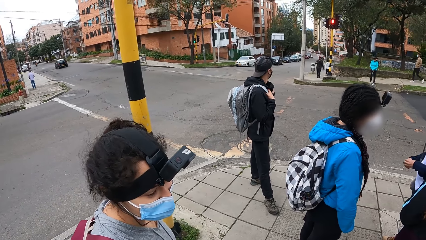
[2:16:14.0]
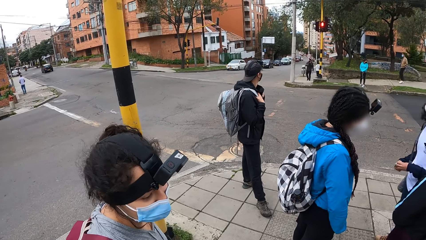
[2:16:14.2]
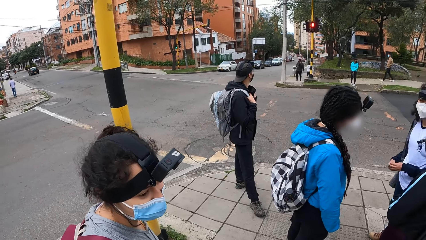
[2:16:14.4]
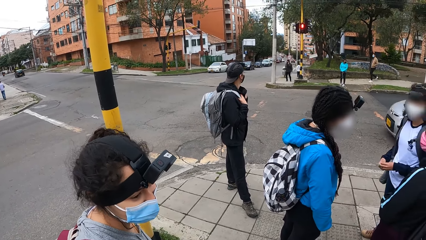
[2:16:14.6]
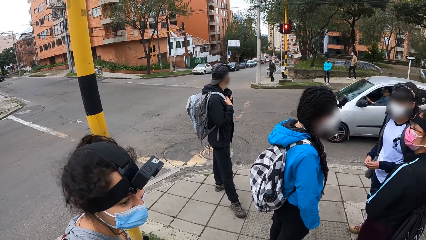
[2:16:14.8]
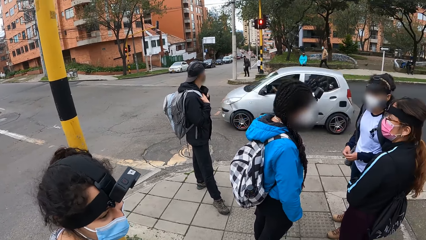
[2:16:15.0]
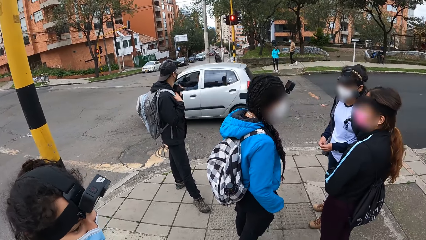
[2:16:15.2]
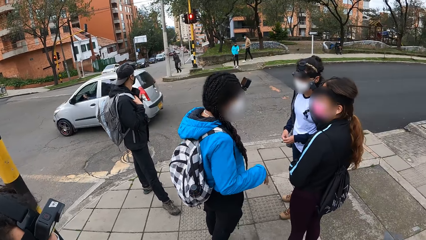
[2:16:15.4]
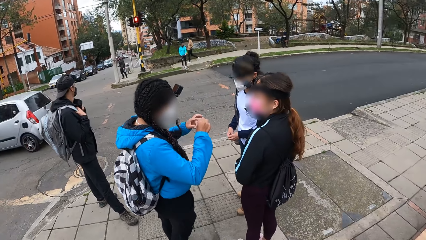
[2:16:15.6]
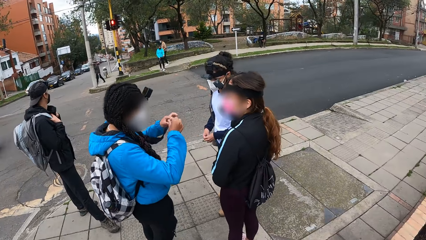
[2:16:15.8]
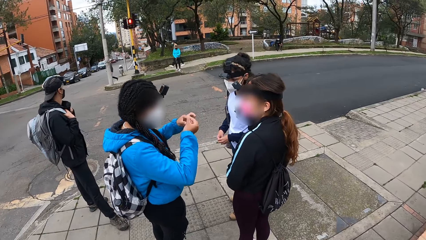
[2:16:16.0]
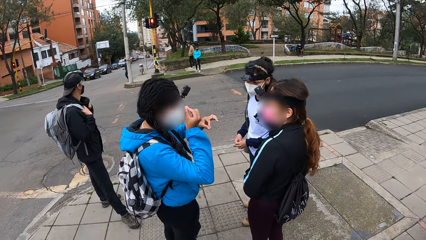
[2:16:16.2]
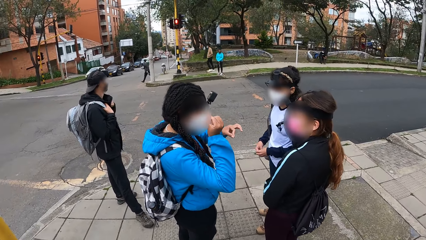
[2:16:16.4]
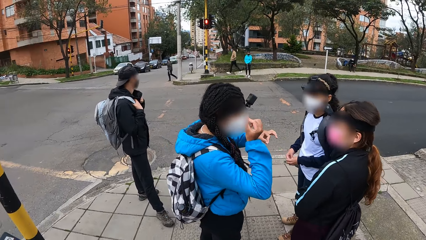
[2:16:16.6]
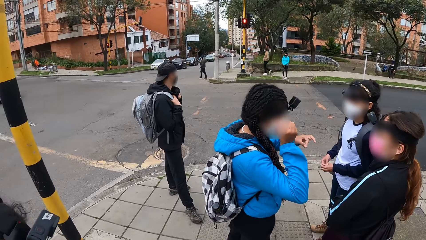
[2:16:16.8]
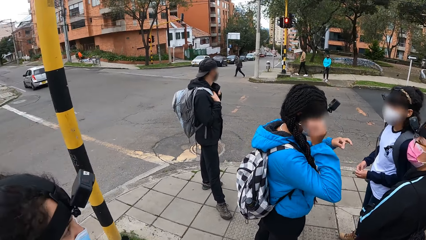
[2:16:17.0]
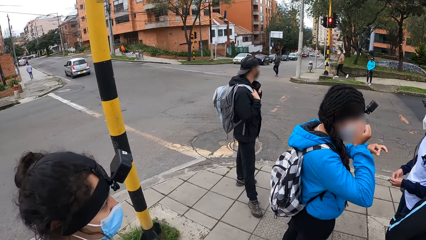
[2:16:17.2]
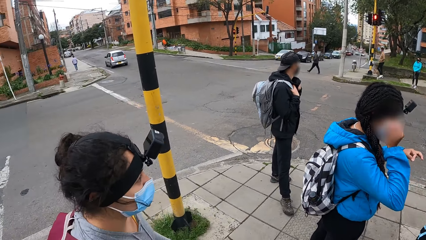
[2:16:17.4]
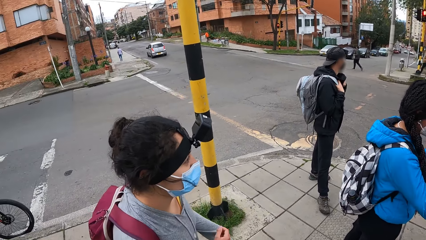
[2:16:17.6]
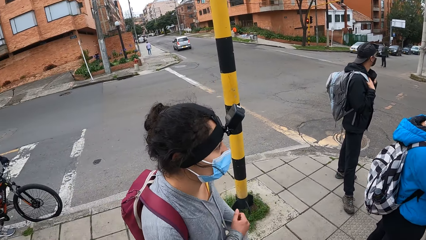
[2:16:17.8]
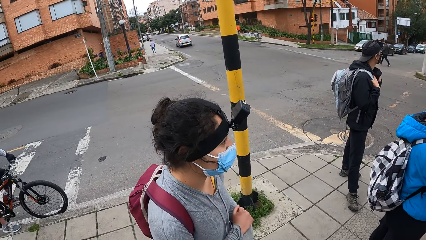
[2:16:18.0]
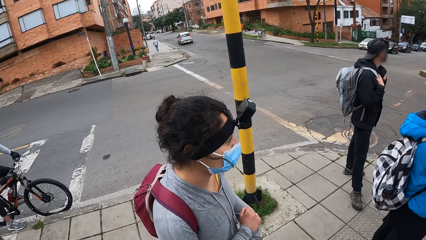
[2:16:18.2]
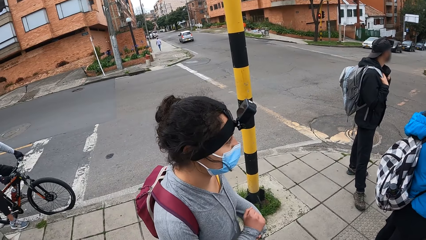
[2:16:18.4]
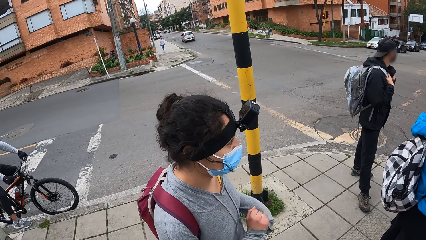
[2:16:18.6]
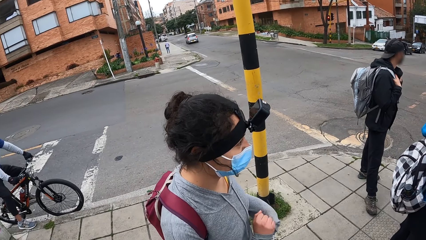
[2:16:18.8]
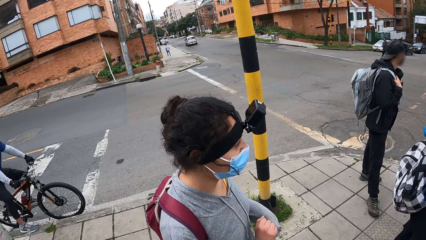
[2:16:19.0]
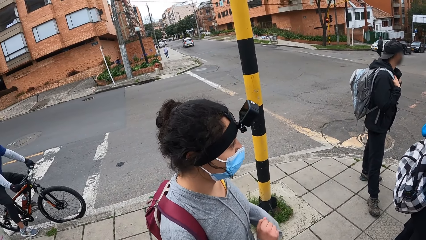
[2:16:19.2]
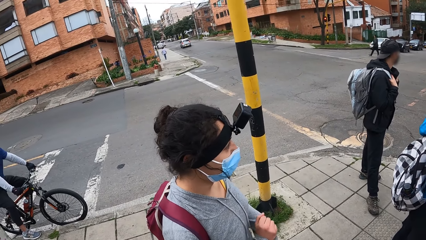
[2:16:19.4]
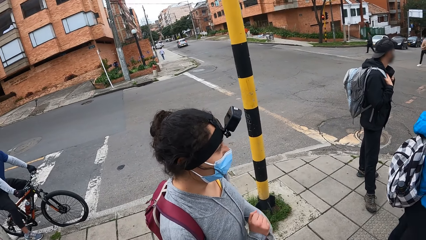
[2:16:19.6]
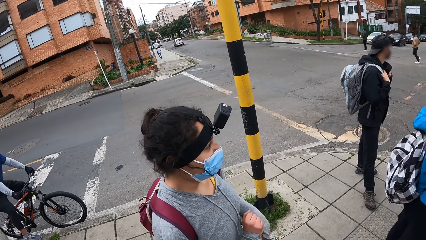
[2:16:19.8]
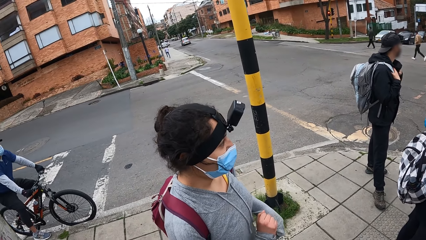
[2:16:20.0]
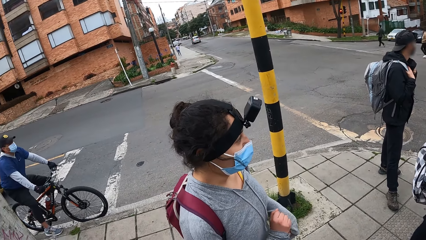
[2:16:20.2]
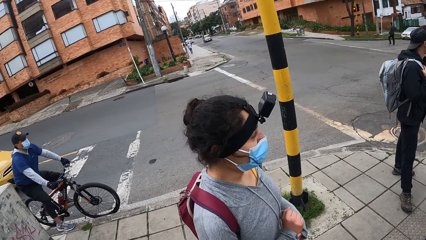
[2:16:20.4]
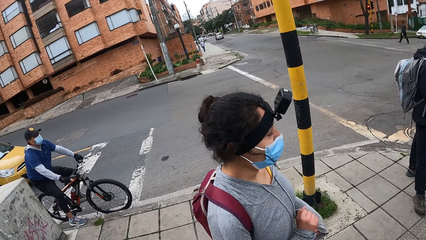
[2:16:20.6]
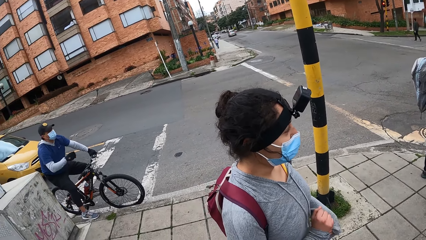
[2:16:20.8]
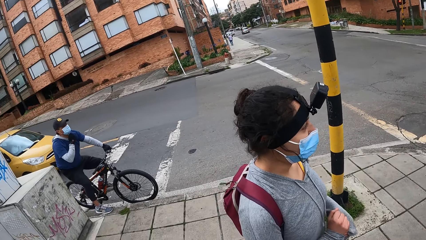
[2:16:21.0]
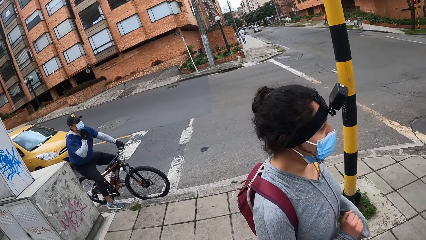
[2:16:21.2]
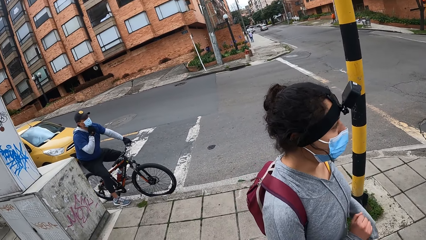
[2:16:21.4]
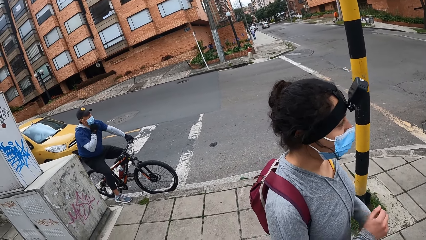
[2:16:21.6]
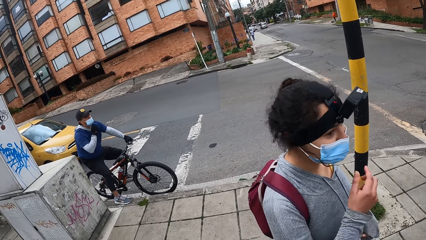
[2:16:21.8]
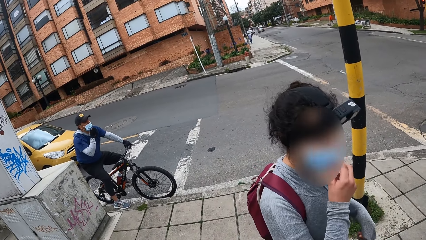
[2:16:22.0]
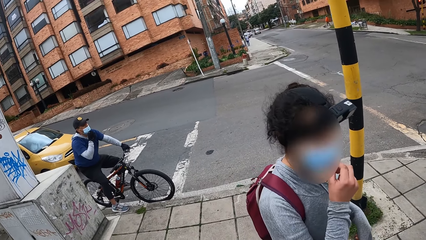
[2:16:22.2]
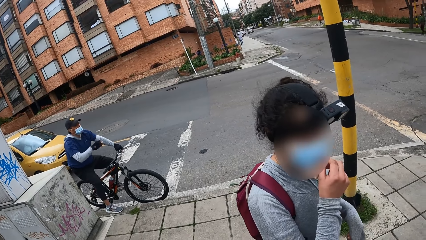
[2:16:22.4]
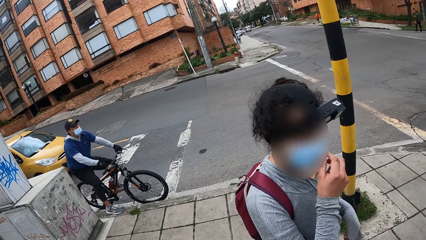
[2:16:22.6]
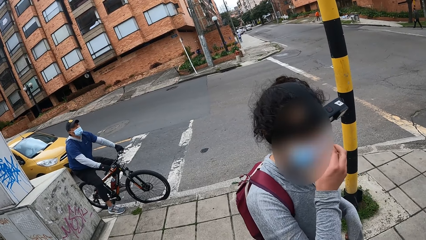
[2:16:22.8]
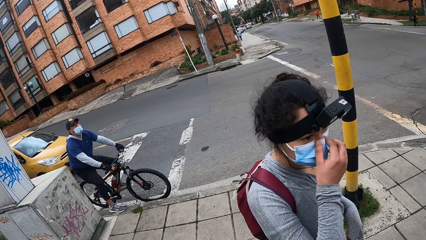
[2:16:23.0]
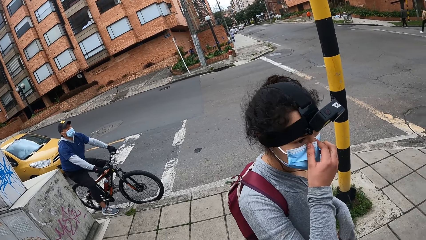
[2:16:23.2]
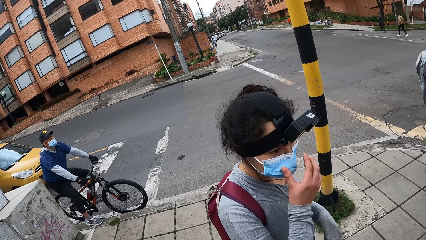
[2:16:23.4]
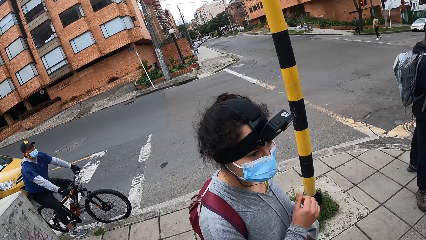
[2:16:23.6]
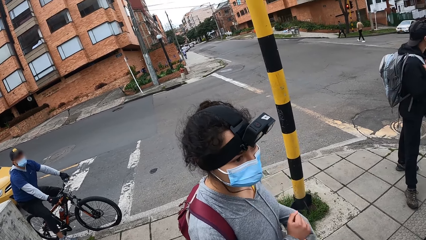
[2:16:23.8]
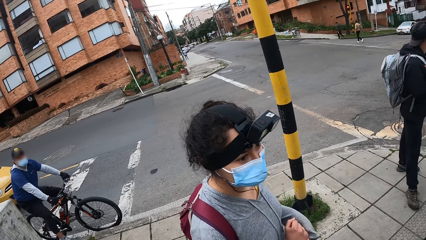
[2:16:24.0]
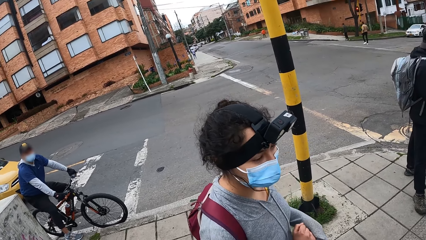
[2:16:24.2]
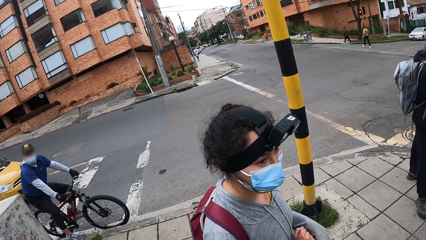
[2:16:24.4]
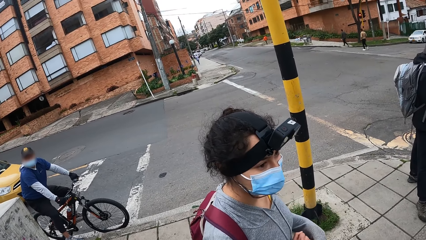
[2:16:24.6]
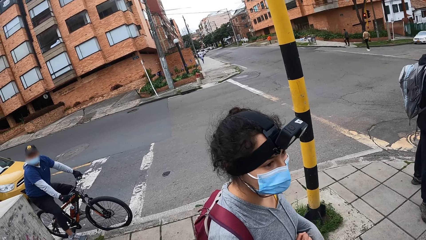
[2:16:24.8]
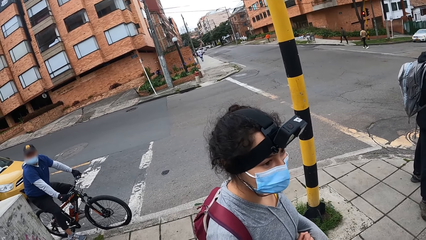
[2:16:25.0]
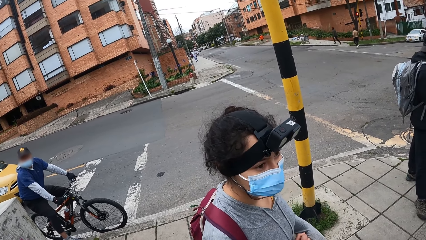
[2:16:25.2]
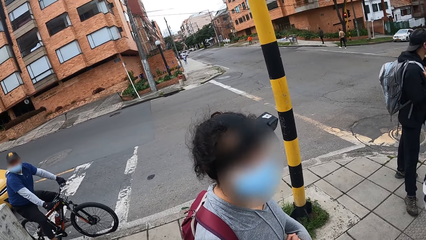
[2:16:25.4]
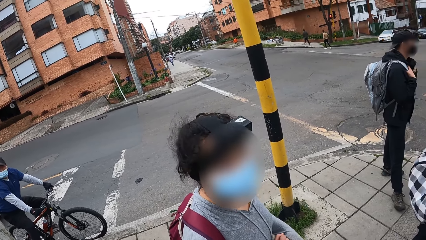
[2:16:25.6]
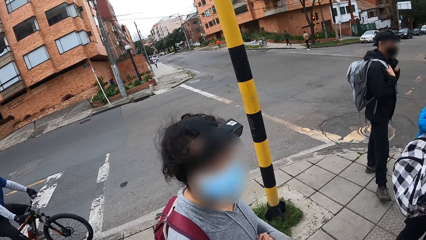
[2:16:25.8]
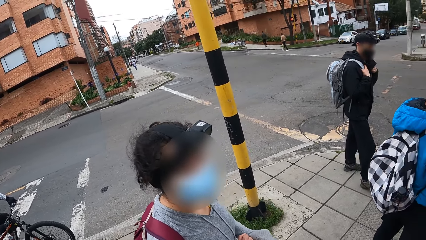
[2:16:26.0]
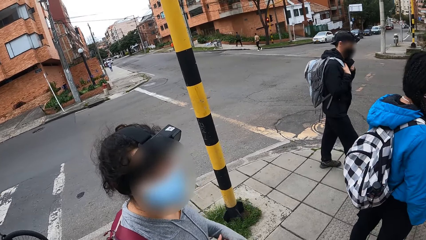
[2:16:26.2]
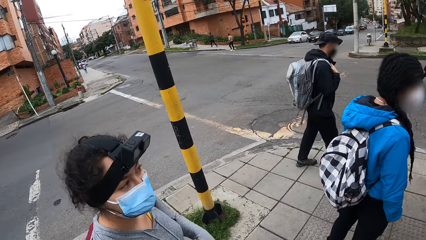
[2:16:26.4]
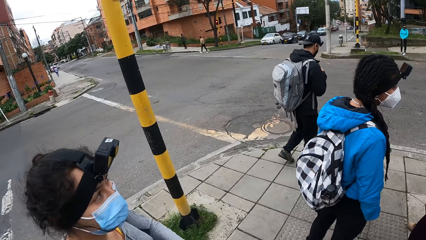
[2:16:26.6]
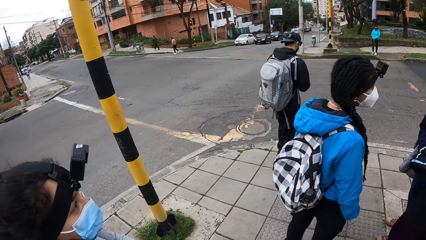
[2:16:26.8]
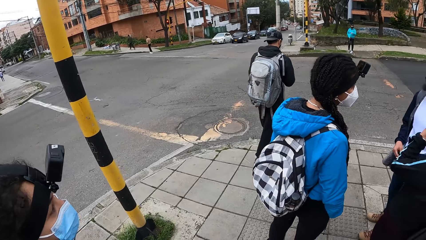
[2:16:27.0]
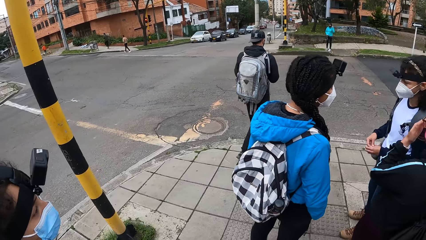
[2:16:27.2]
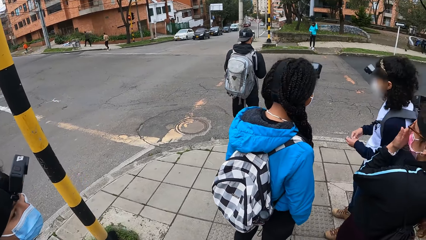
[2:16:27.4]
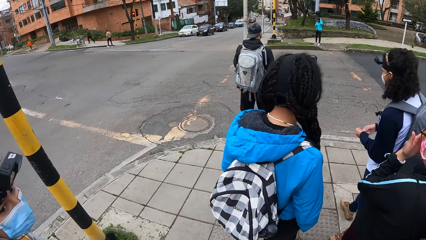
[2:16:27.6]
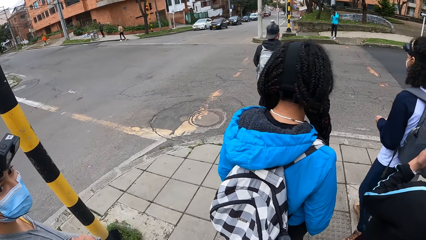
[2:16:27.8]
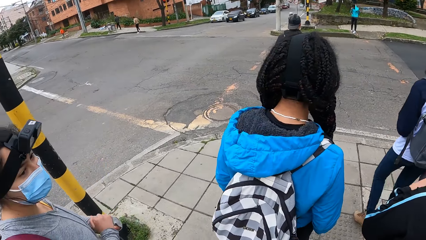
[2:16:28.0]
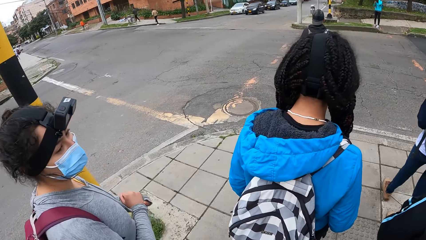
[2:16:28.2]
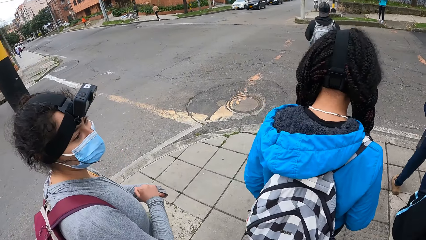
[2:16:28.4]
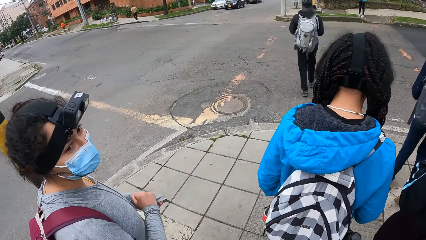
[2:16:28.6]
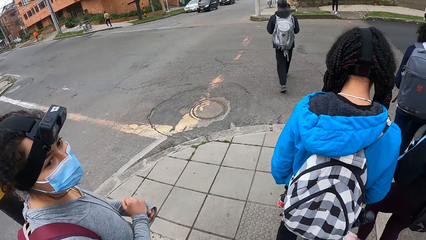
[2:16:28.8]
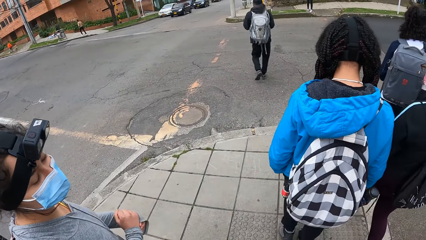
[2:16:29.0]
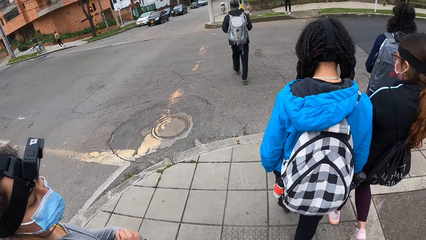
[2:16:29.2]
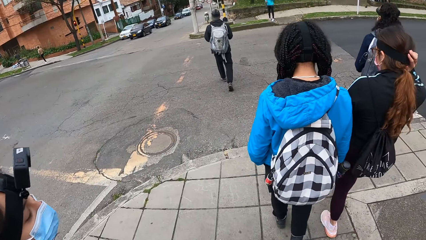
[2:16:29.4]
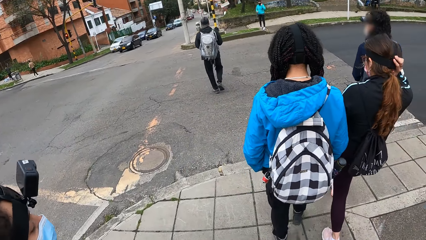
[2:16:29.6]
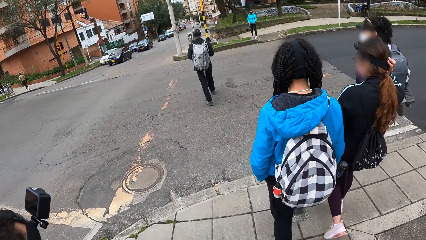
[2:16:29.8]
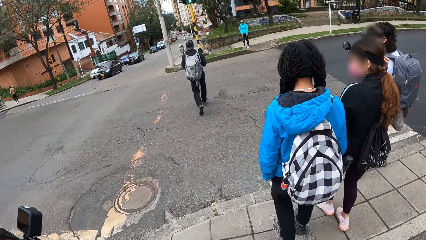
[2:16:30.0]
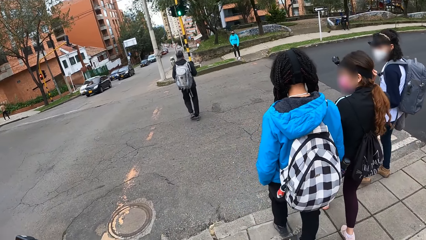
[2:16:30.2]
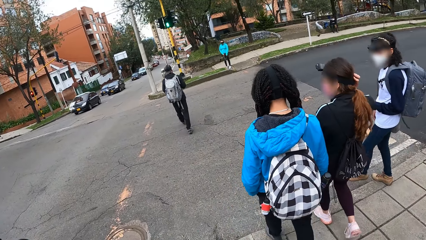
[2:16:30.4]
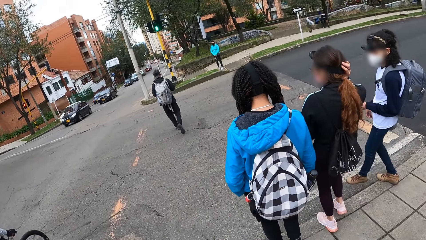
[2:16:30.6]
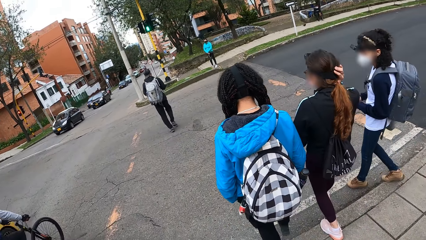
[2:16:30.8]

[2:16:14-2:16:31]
The camera wearer converses with a woman. They look at a man. A girl adjusts a face mask on her face with her right hand. The woman converses with the camera wearer. The camera wearer converses with the woman. A second girl crosses the road. A third girl crosses the road. A fourth girl crosses the road. The woman converses with the camera wearer.
